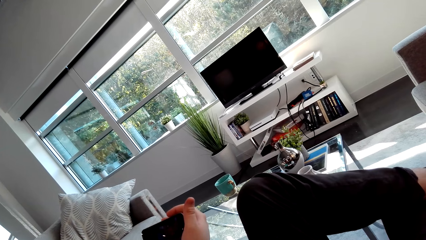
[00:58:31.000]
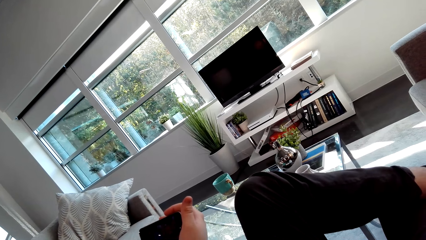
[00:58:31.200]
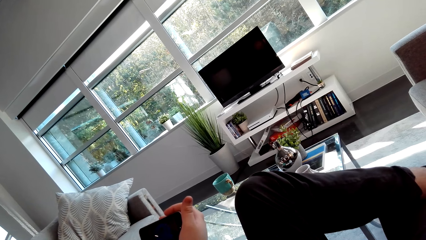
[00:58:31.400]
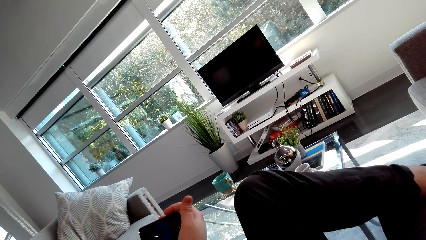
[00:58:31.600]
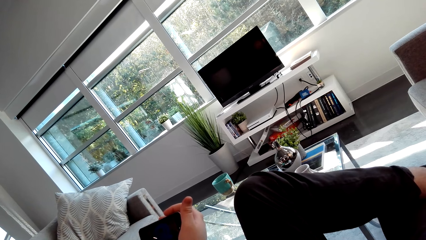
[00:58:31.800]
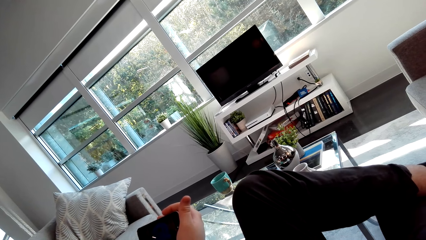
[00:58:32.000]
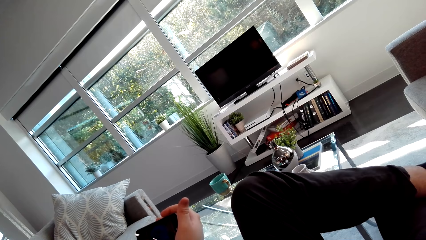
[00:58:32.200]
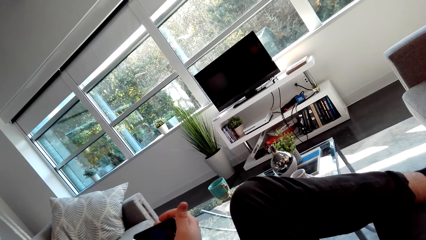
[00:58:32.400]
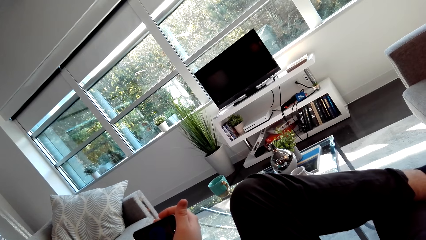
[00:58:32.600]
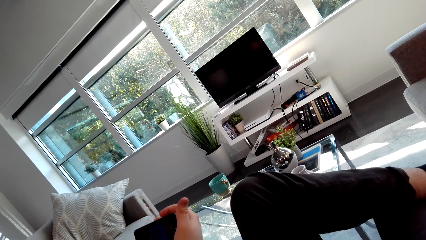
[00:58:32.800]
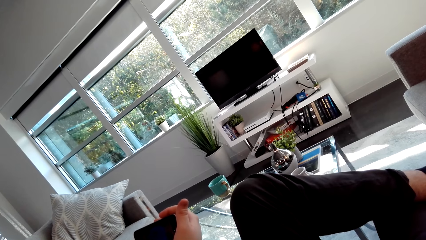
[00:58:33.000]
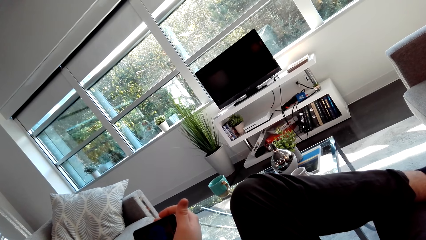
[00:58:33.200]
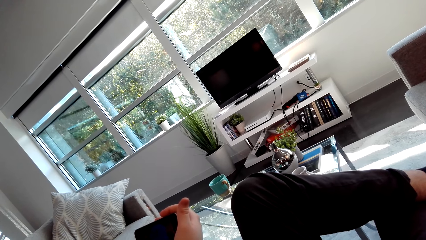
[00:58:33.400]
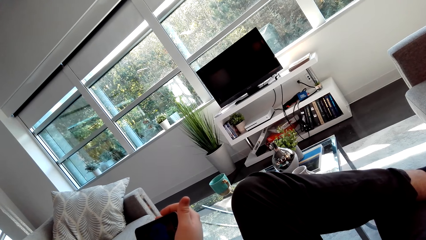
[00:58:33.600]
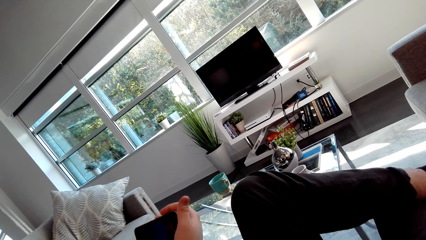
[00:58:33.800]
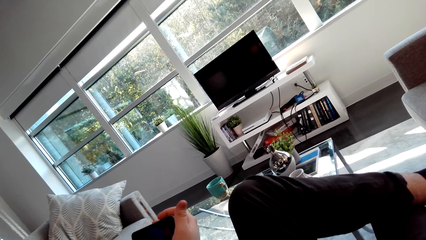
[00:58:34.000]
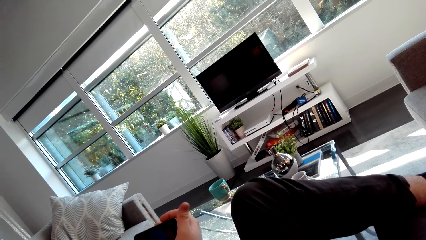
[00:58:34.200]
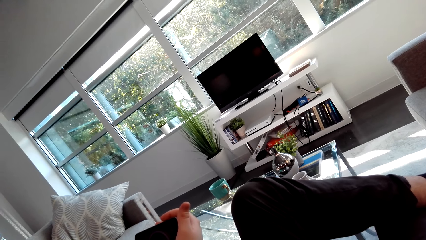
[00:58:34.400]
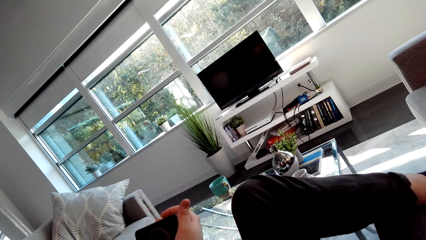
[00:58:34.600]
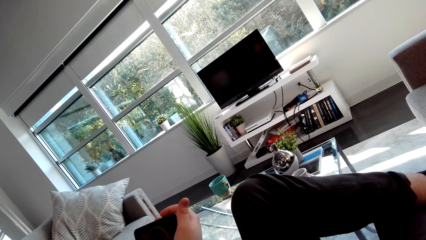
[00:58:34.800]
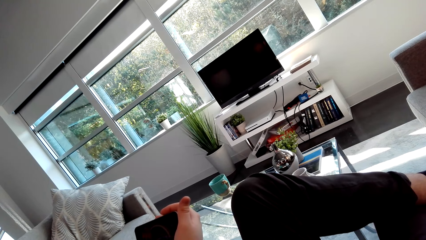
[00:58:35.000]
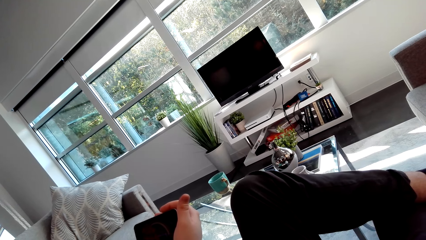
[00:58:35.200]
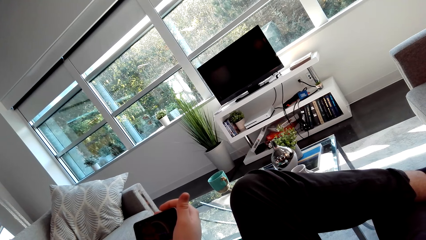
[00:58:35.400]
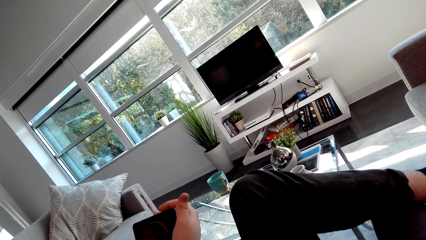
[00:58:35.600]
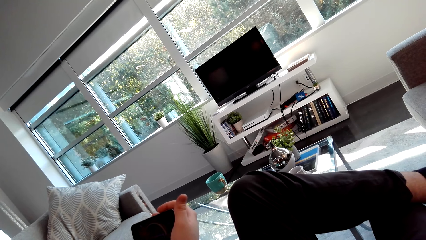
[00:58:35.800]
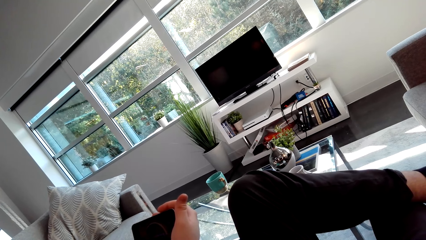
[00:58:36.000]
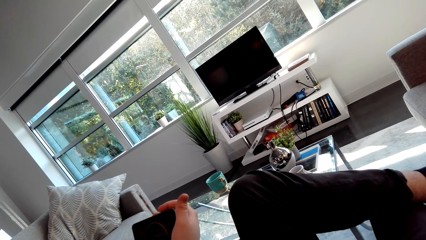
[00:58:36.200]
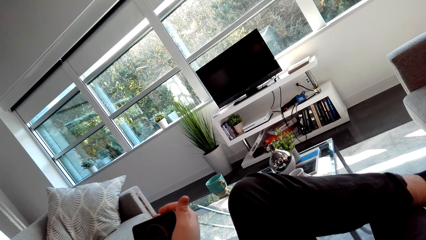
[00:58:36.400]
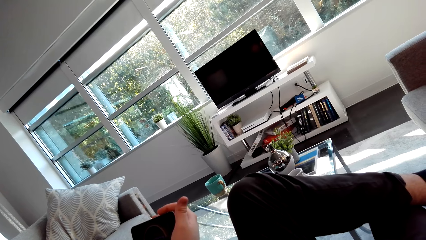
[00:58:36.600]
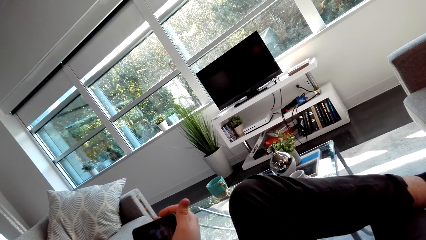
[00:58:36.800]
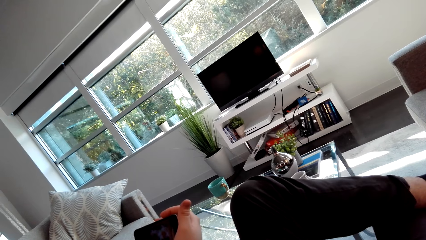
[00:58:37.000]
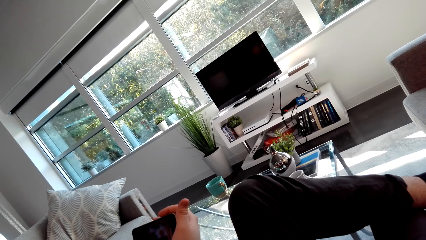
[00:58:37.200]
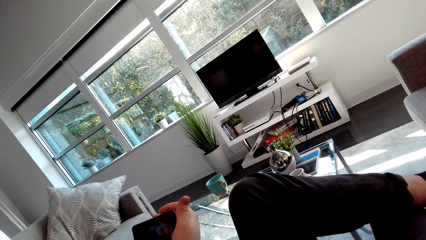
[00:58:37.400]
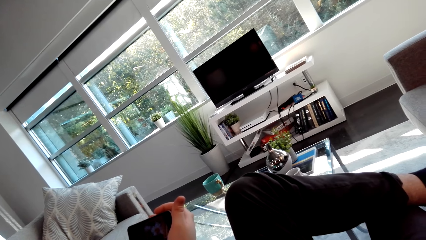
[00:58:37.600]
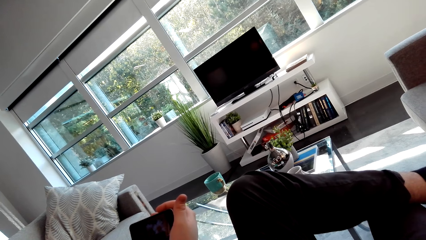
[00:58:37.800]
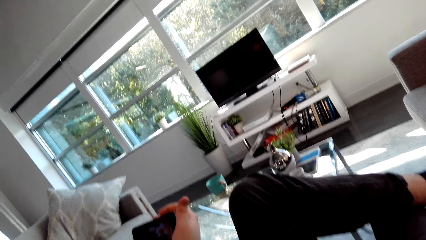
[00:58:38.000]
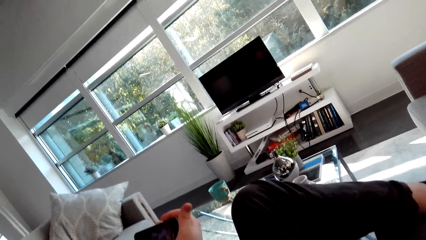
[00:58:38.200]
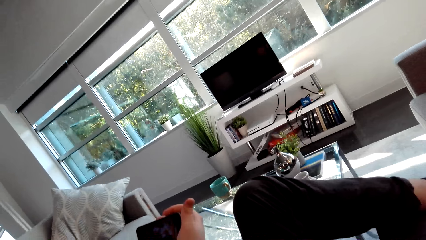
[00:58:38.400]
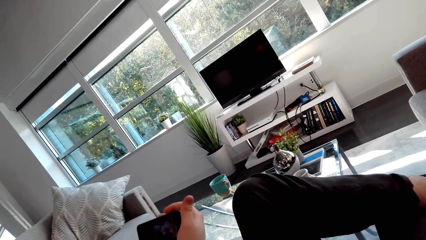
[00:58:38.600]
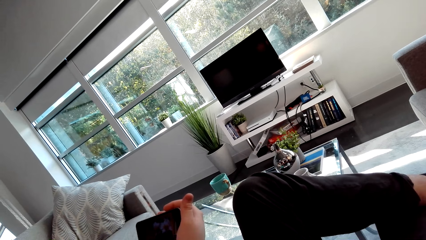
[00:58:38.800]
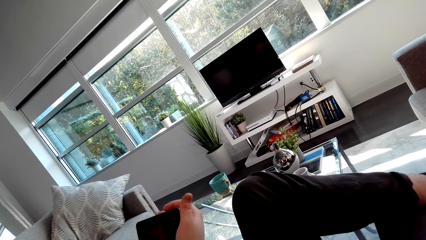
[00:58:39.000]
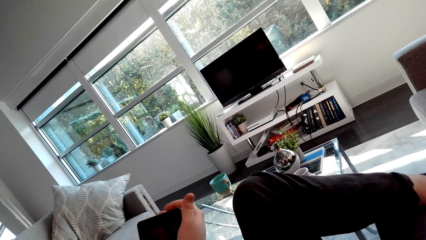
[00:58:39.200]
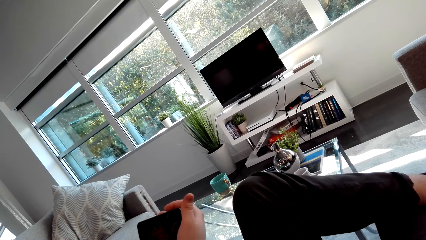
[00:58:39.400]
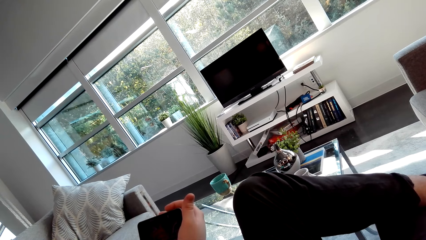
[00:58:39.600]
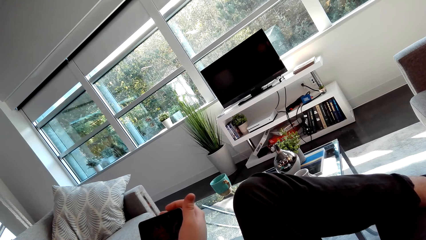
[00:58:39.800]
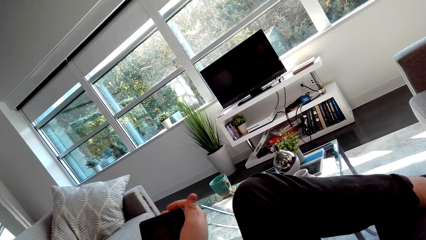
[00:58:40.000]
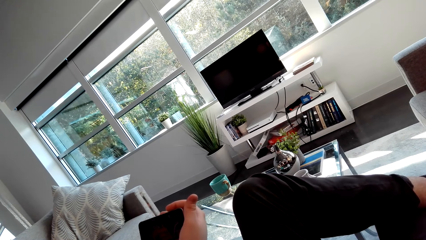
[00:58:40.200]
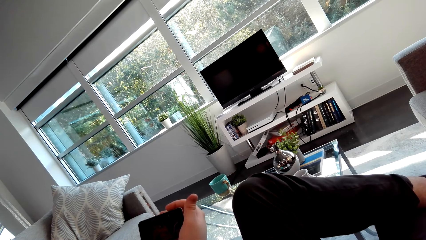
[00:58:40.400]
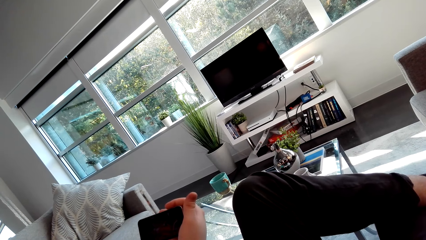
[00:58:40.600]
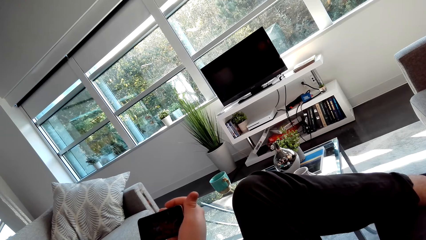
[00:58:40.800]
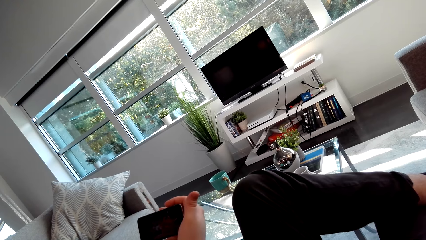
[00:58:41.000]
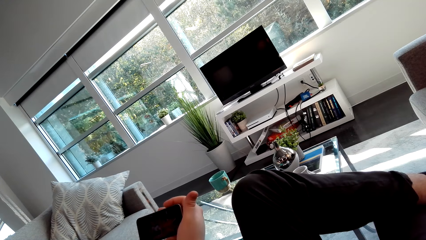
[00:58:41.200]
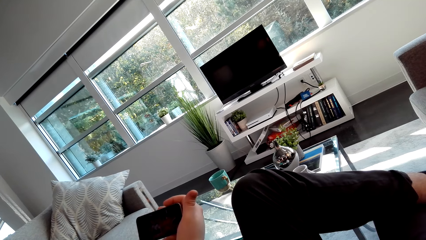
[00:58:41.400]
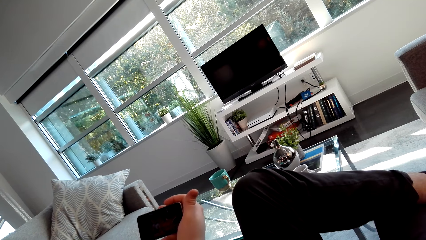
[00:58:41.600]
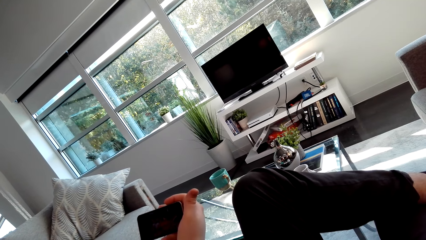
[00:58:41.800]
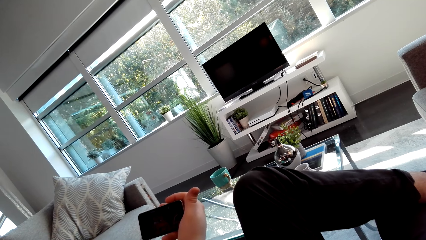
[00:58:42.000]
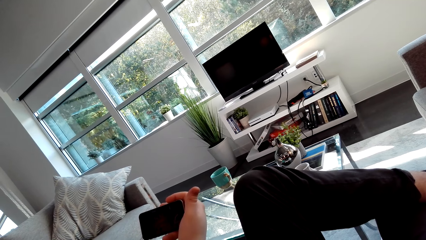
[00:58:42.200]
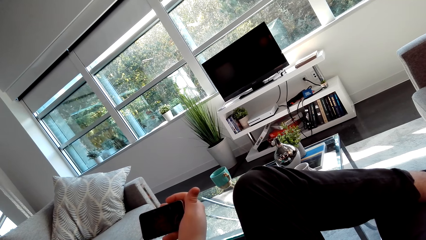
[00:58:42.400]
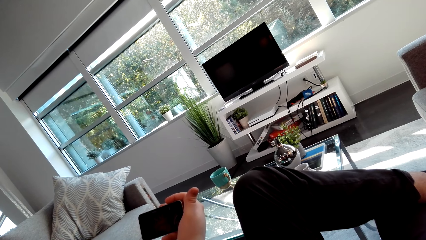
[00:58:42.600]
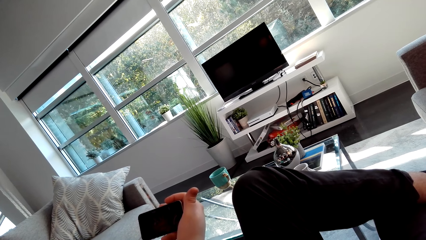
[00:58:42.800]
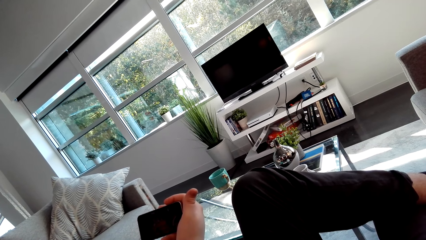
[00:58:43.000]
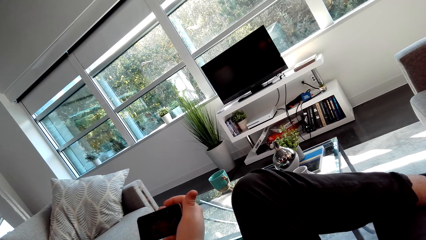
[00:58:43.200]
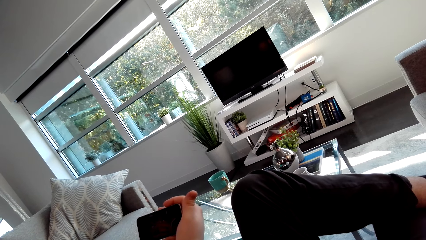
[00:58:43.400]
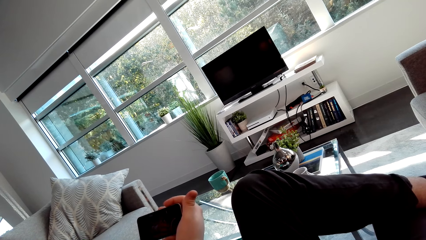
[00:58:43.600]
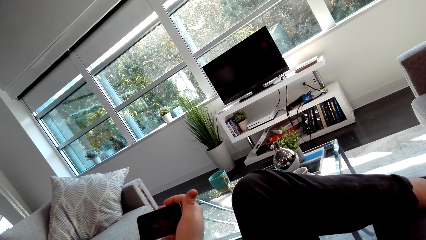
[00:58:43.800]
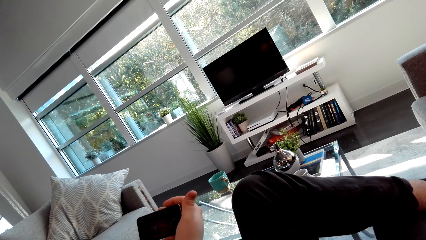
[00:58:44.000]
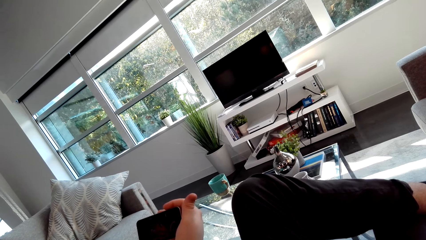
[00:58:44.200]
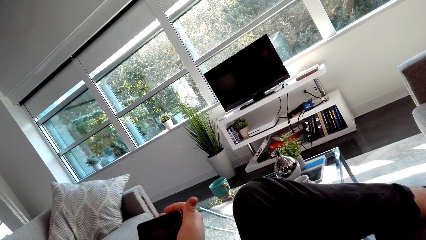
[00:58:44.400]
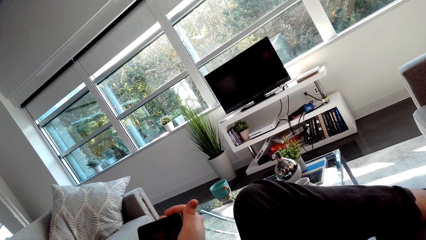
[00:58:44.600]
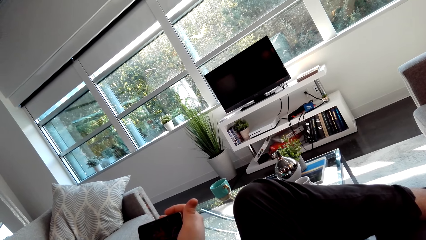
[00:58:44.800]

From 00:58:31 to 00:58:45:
The camera wearer talks. A man talks.

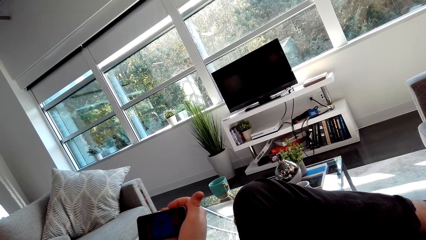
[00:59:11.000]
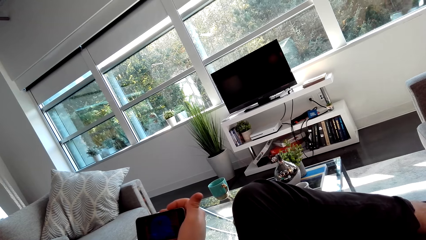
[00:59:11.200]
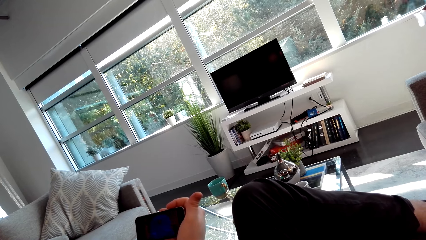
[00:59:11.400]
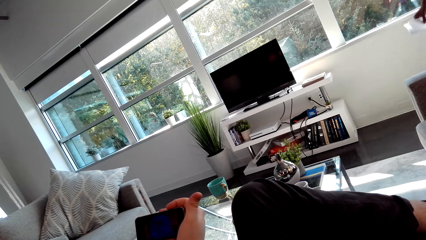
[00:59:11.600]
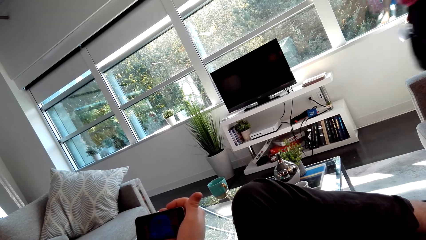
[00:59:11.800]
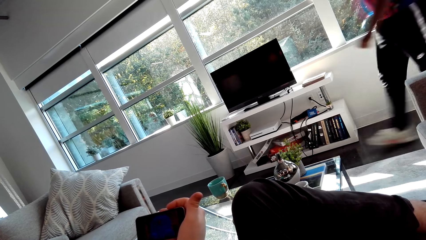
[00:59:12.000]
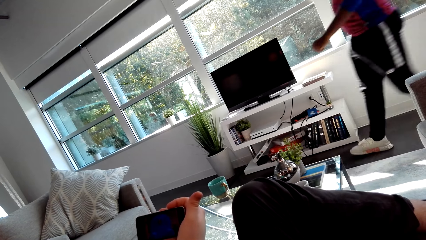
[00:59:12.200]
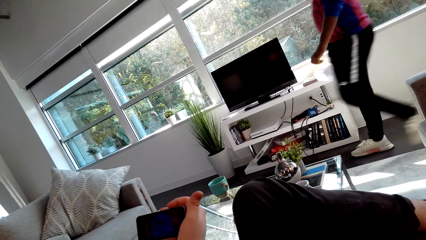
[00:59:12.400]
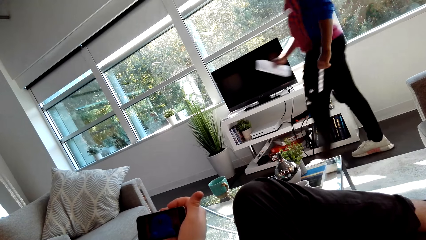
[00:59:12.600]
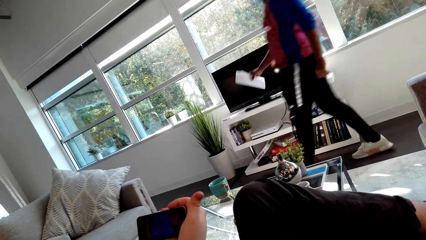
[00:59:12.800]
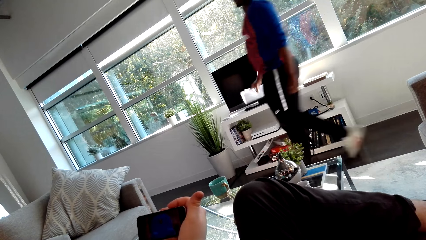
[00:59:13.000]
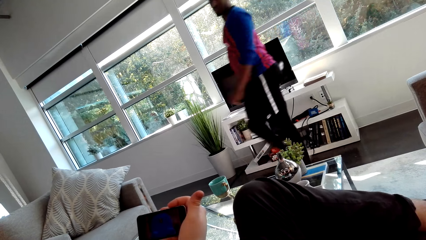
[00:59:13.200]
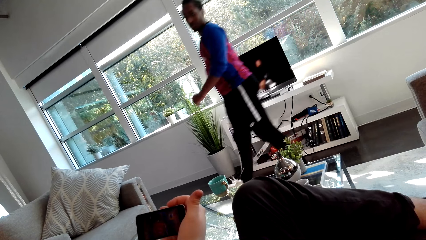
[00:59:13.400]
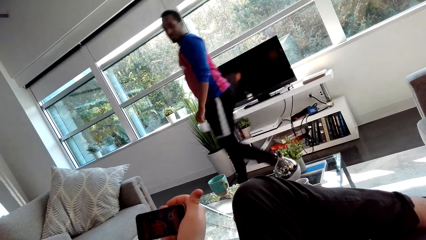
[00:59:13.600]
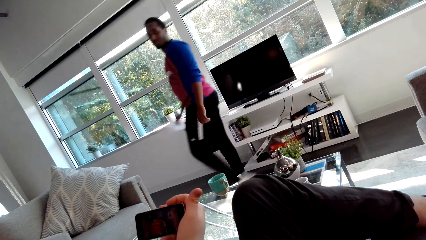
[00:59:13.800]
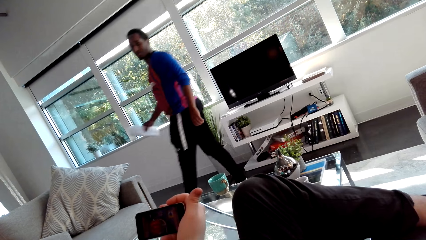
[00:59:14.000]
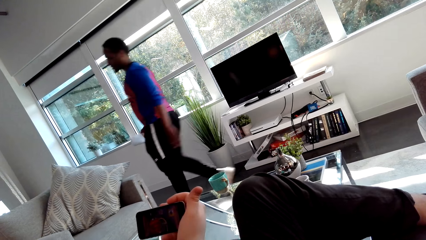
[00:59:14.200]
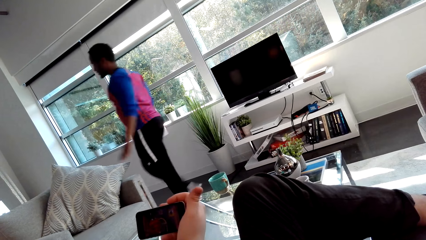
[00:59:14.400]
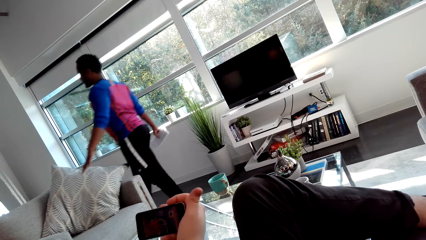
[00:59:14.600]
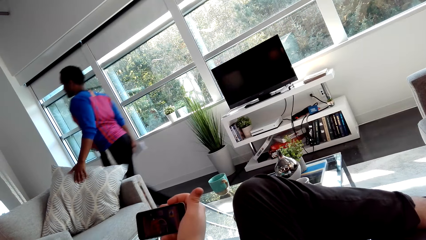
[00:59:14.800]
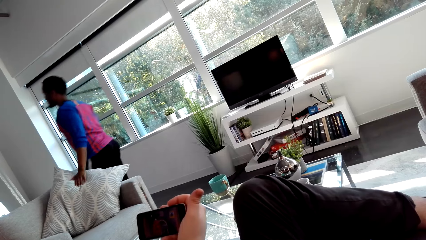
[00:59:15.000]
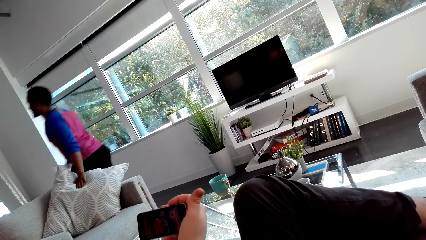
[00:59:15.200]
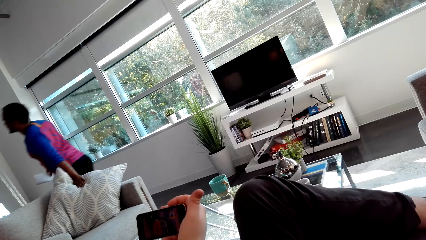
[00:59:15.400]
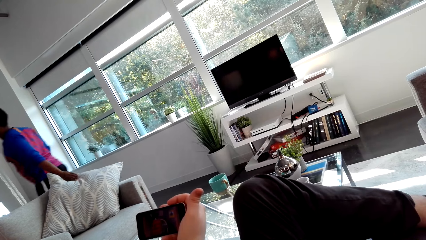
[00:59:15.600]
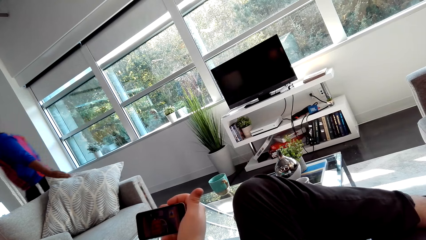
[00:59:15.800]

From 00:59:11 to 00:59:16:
A man walks around in front.
